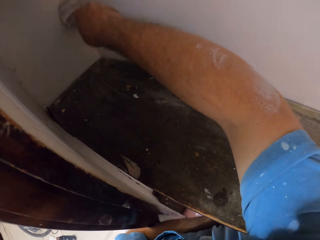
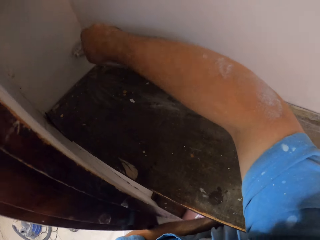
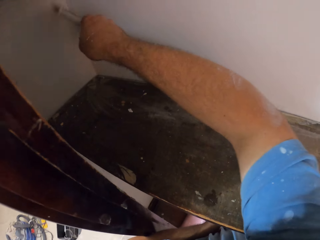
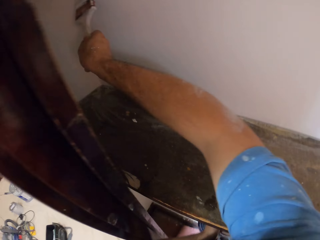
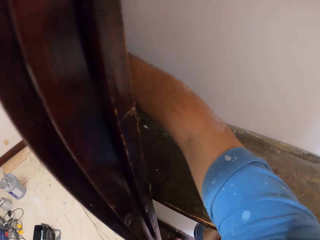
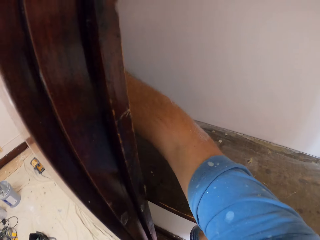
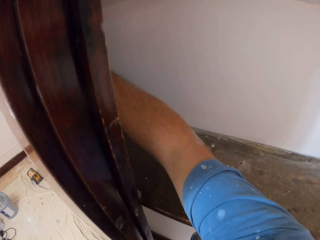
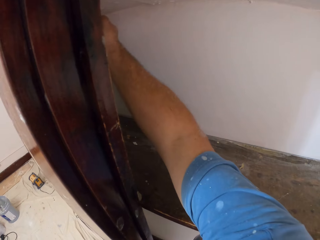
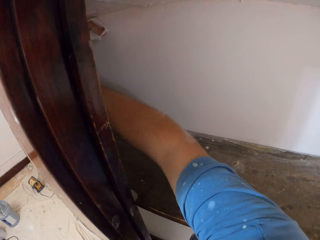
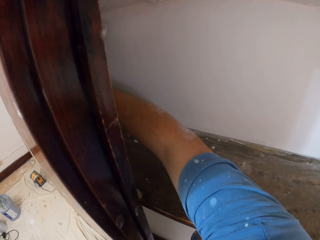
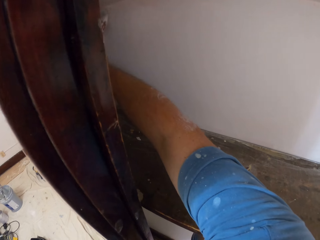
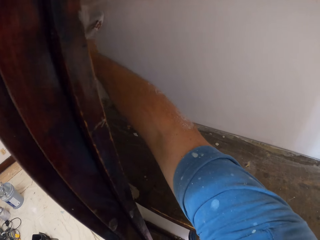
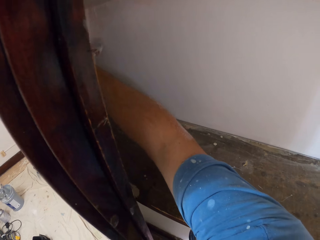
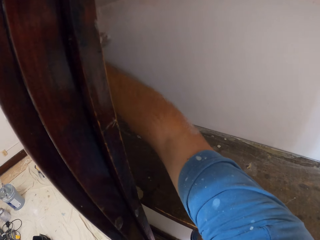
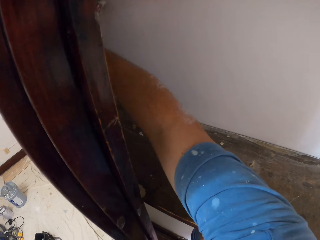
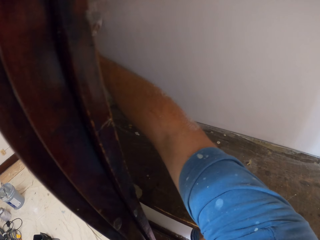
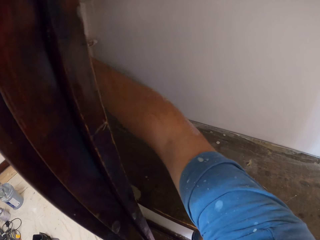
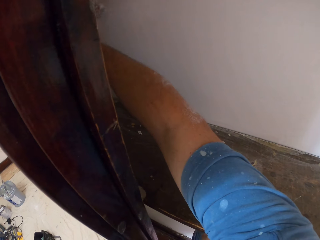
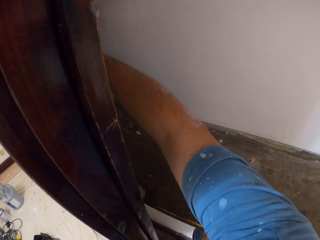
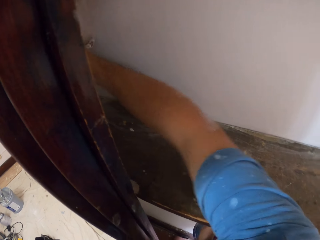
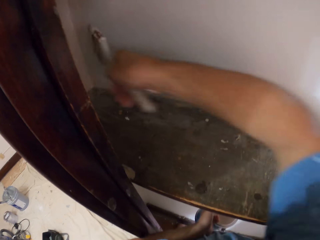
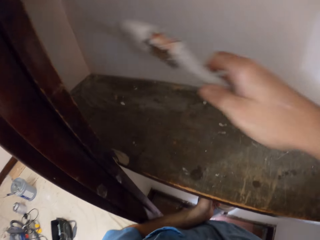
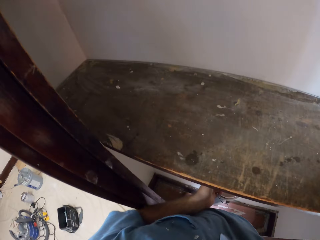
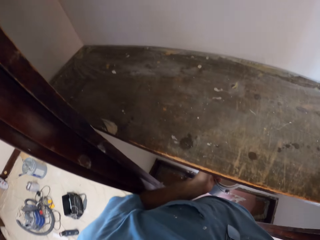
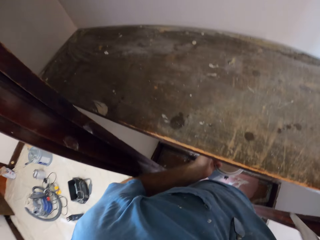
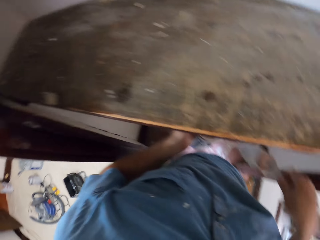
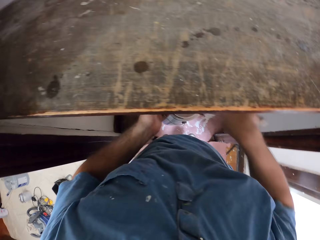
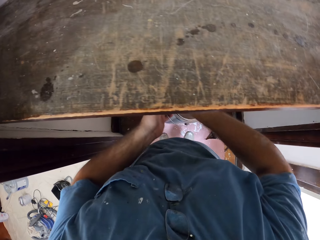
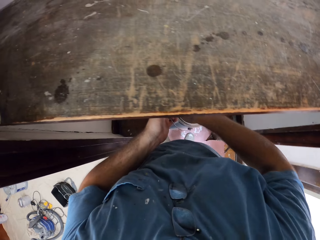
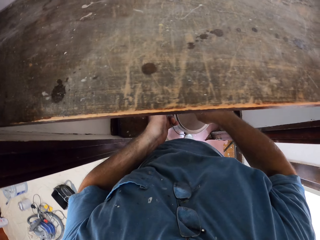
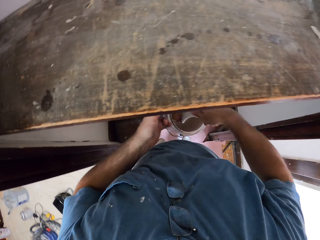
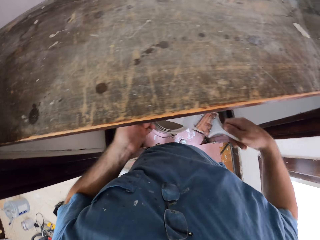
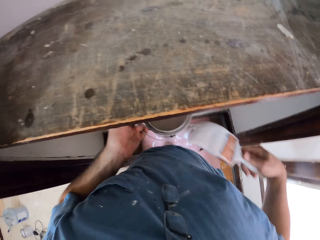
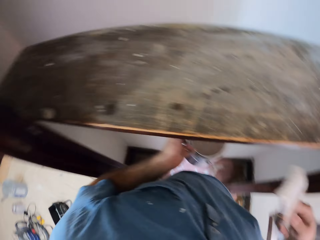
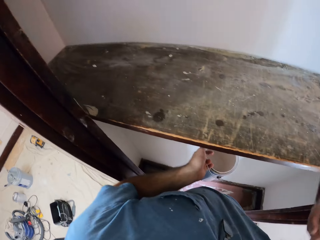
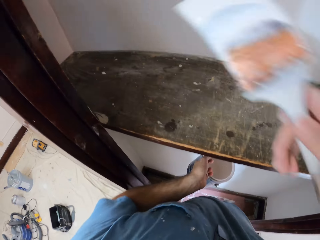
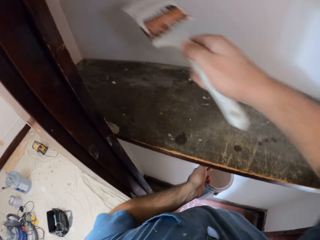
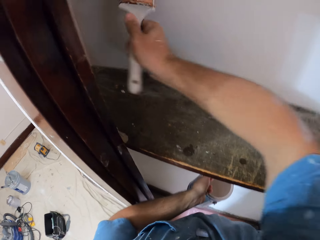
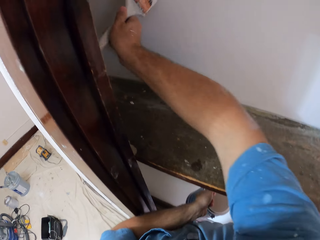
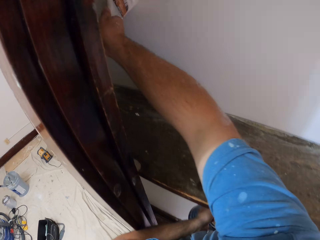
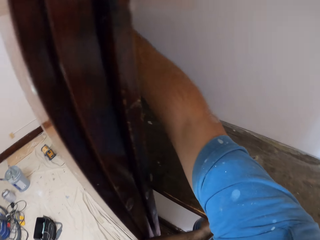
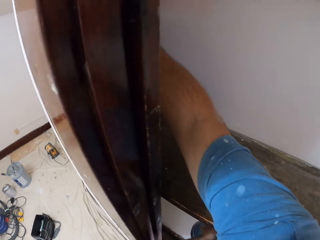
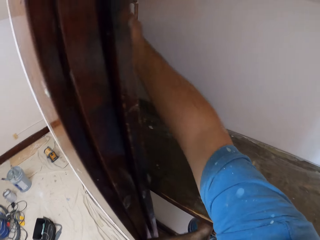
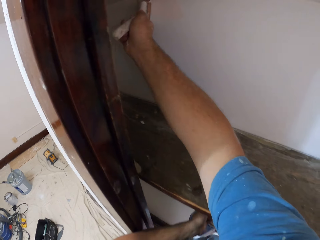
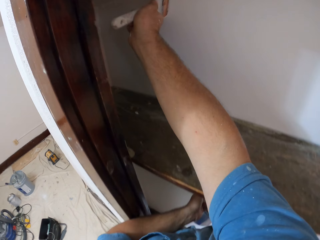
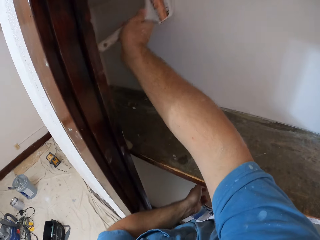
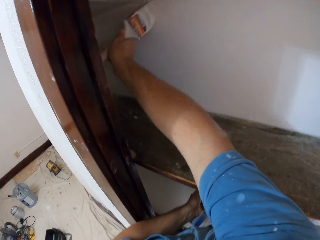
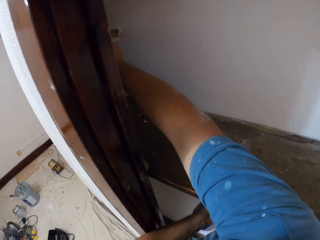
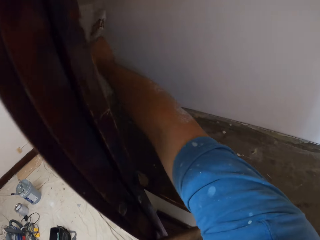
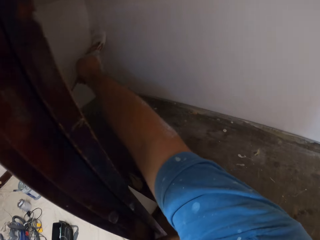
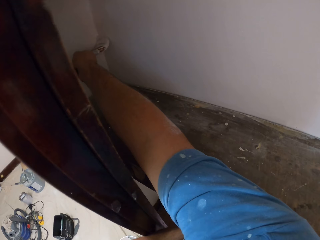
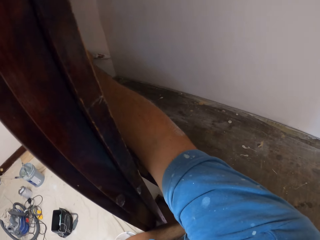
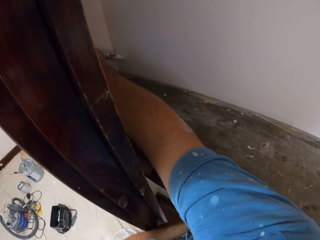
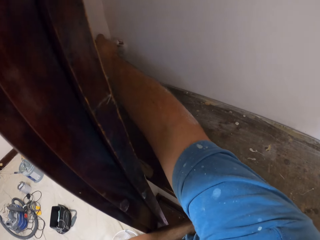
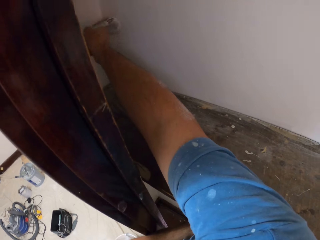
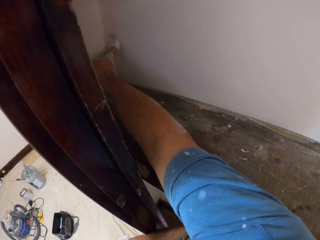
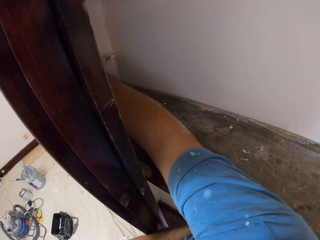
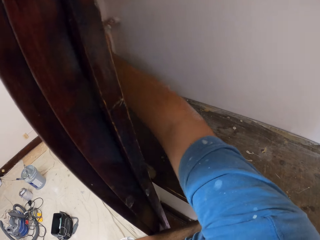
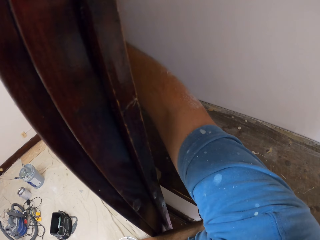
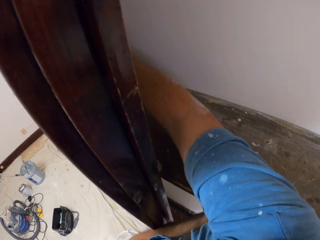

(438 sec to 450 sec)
The camera wearer scoops paint from the aluminum paint bucket with the paint brush. They paint the closet wall.

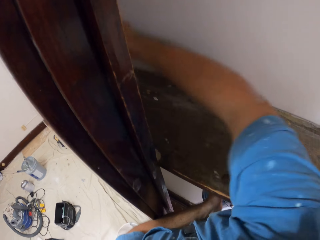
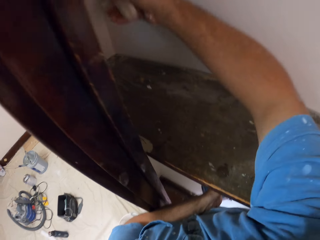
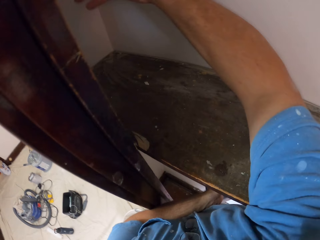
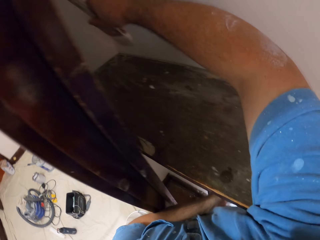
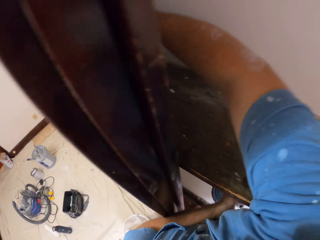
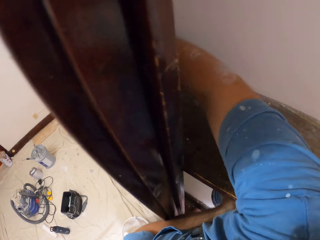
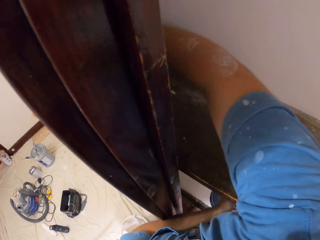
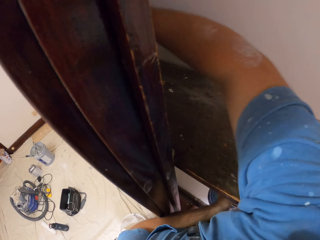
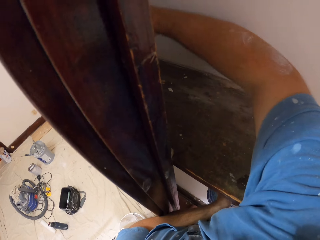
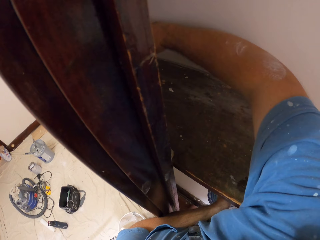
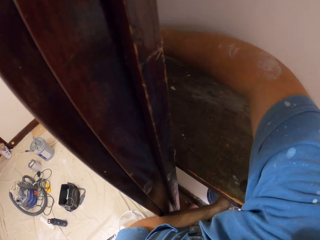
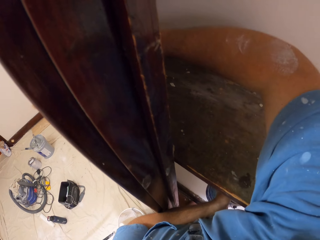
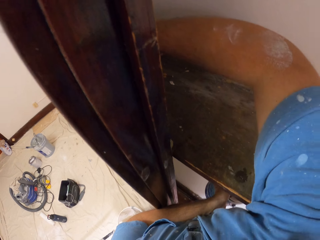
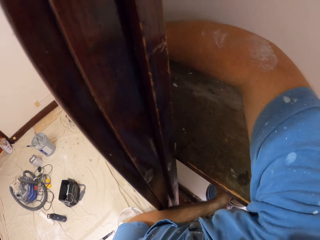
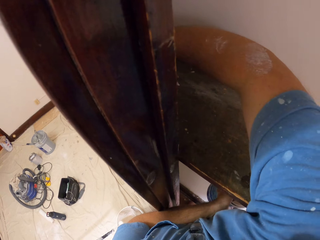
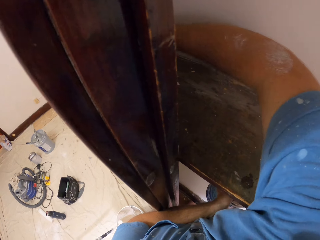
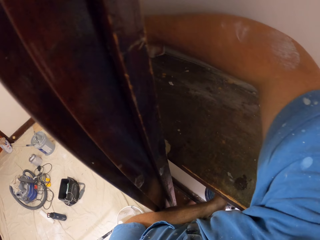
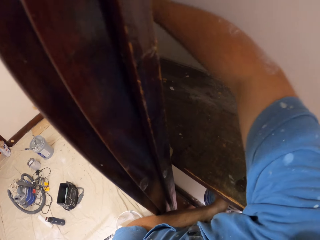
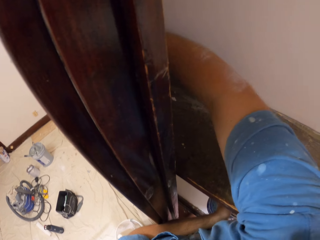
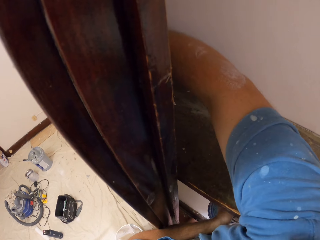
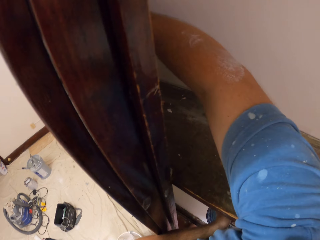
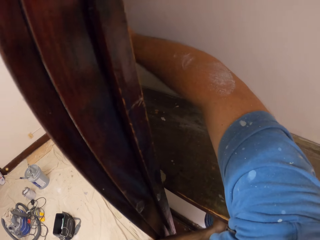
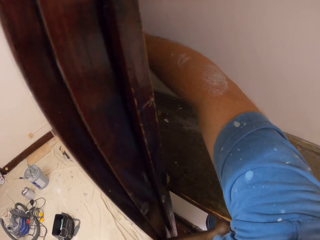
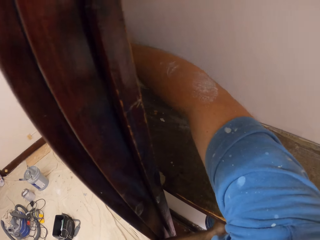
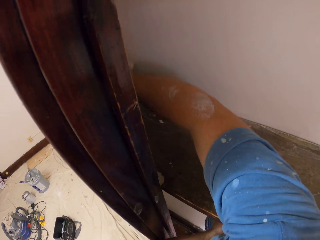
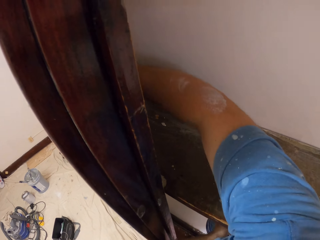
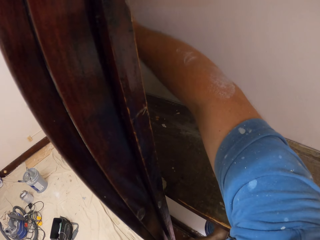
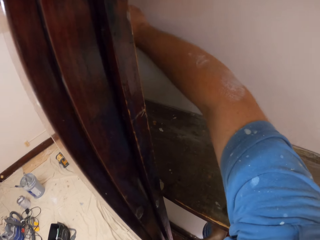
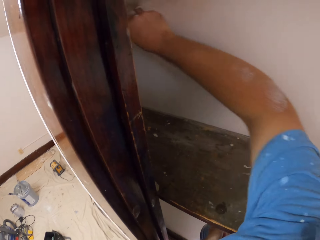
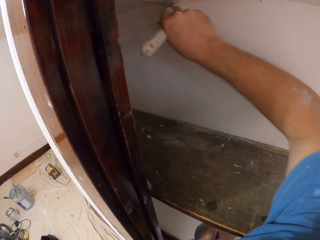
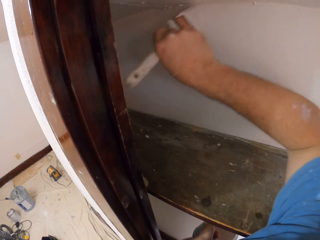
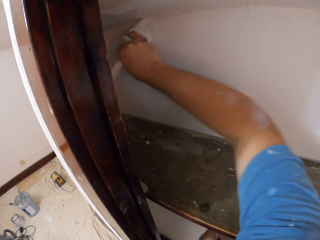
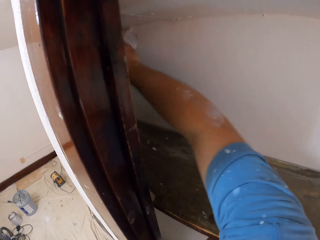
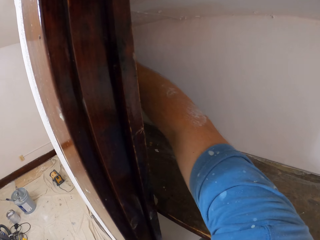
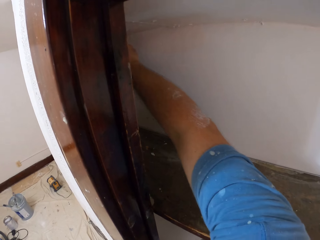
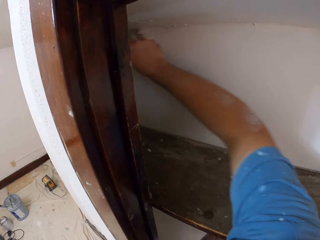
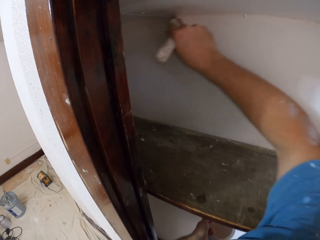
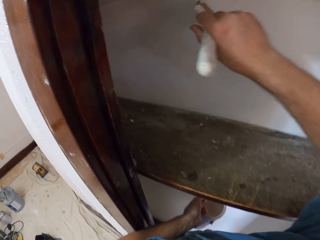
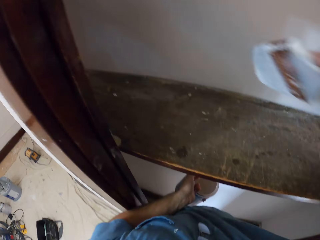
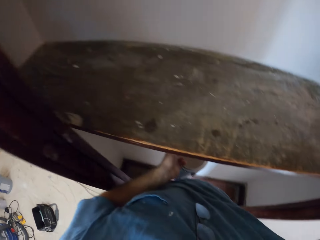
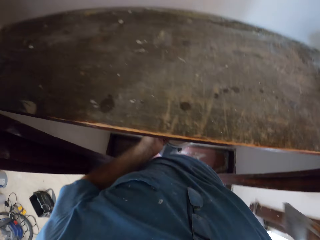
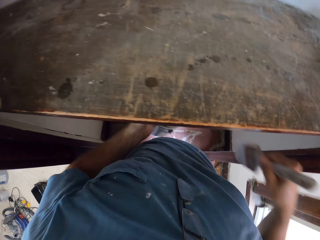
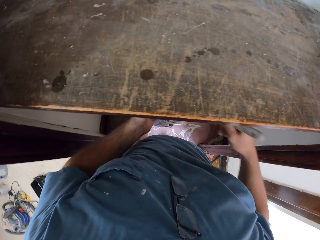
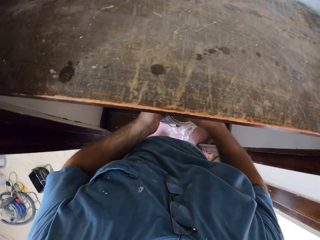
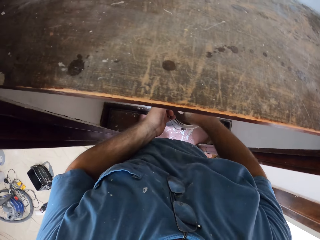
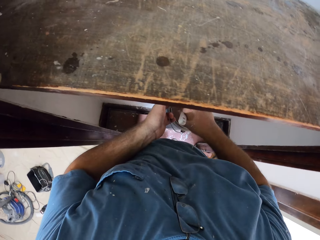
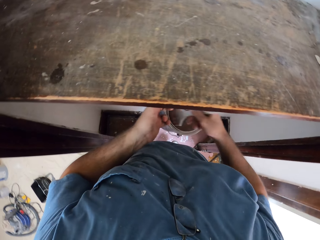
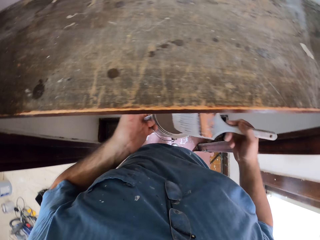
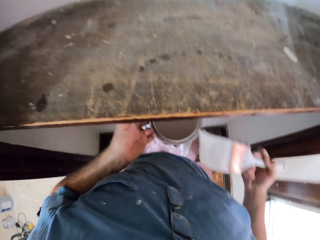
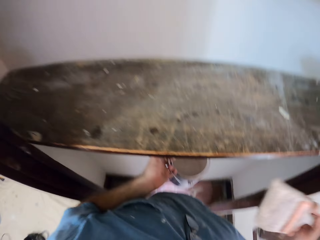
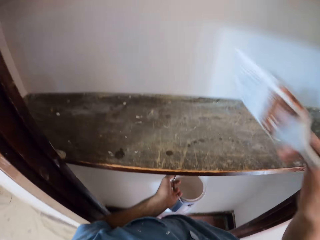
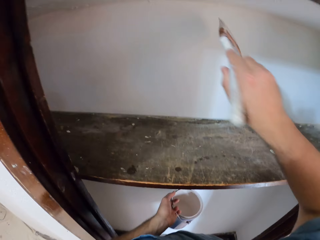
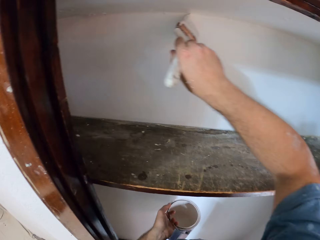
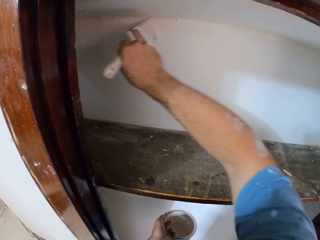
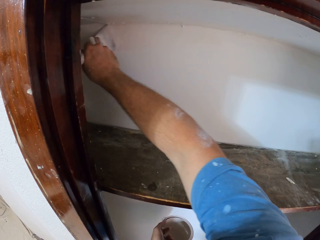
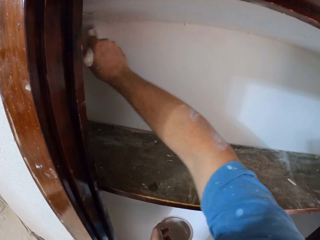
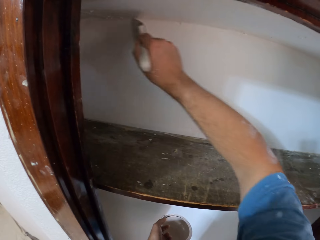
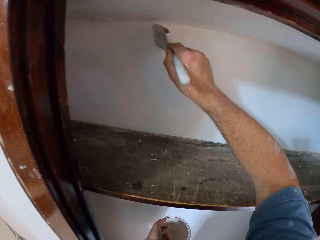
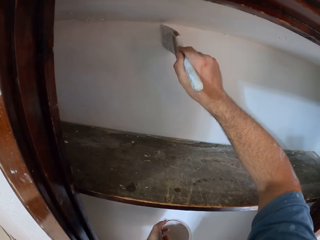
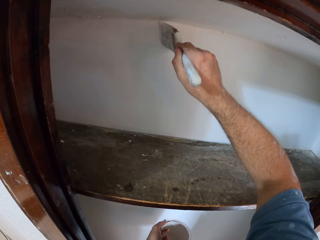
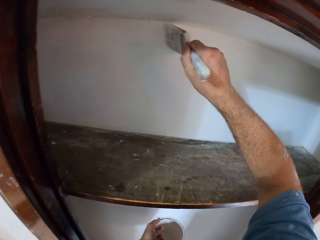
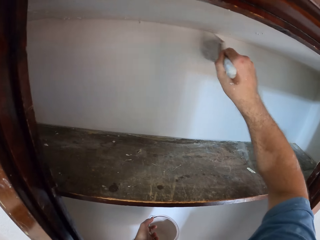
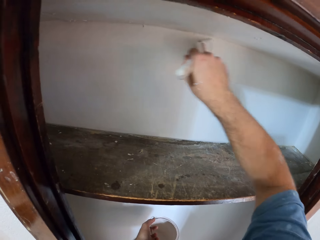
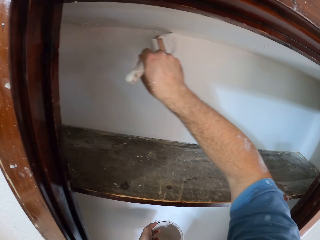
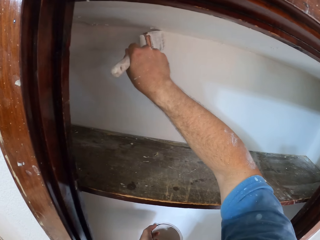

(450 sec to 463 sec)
The camera wearer scoops paint from the aluminum paint bucket with the paint brush. They paint the closet wall.
